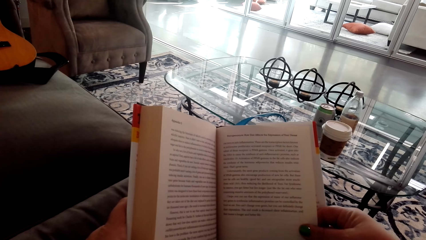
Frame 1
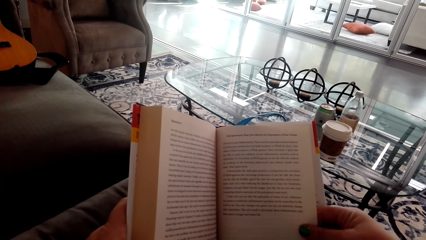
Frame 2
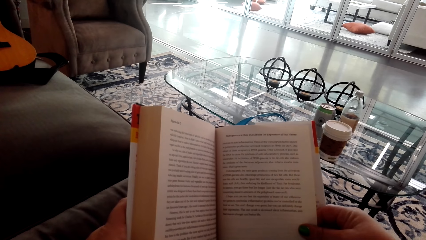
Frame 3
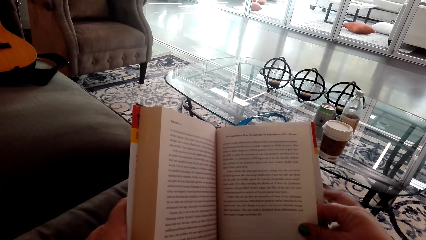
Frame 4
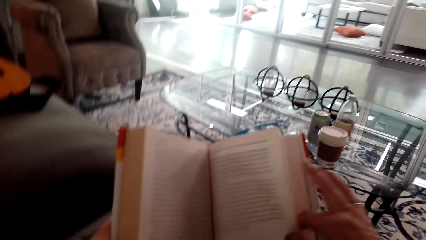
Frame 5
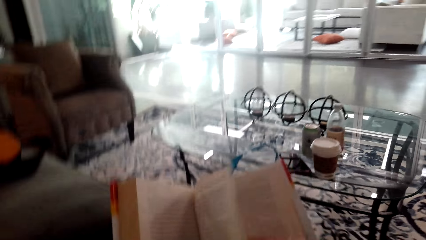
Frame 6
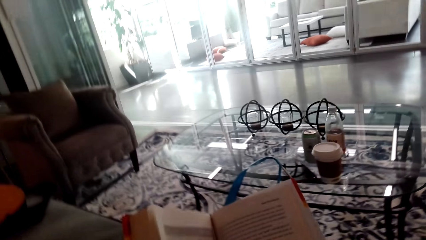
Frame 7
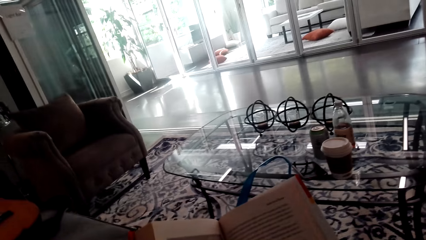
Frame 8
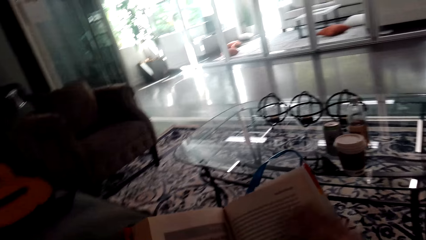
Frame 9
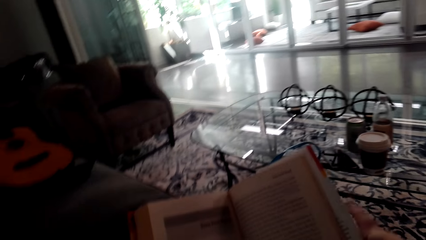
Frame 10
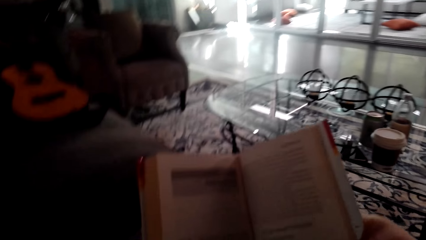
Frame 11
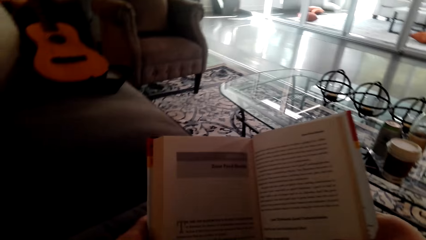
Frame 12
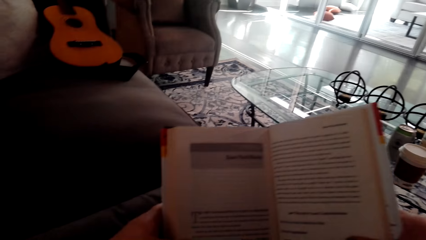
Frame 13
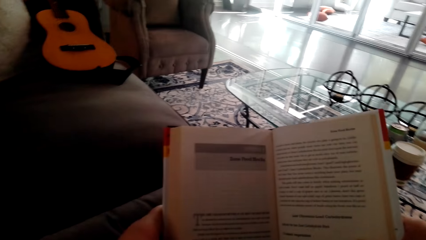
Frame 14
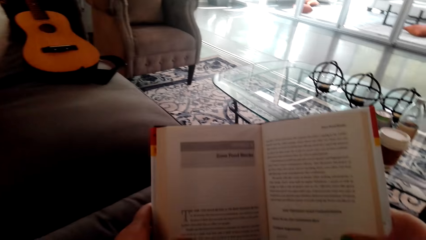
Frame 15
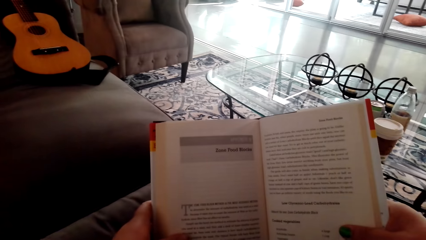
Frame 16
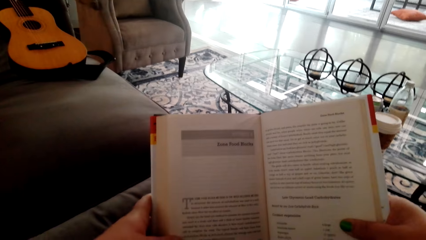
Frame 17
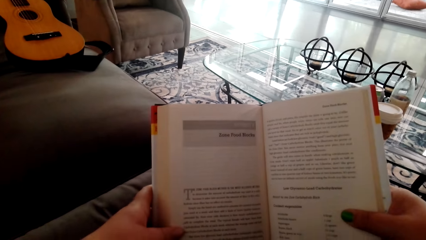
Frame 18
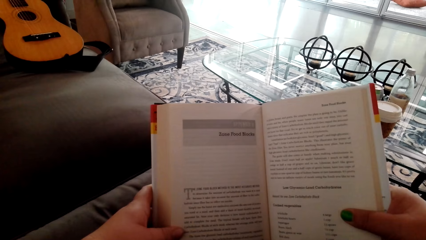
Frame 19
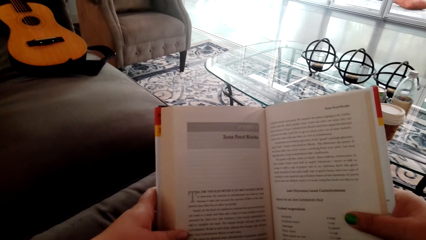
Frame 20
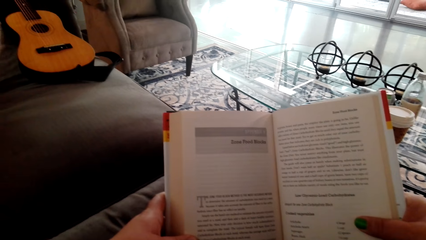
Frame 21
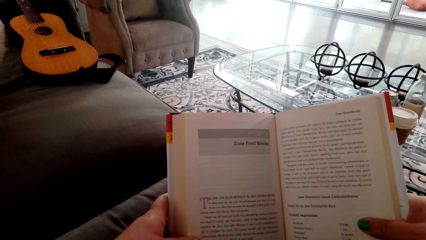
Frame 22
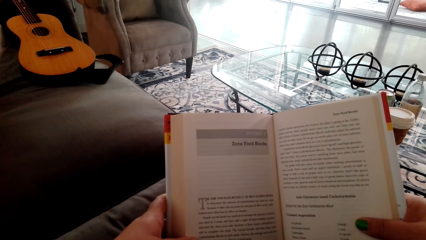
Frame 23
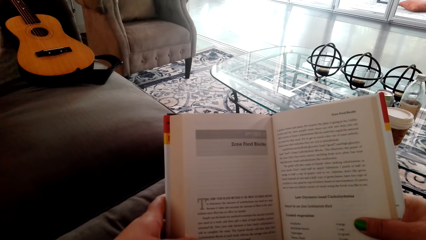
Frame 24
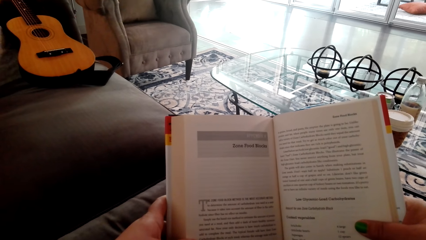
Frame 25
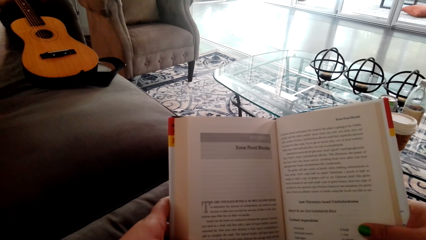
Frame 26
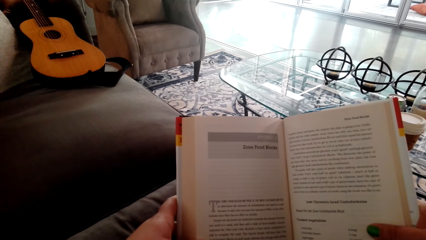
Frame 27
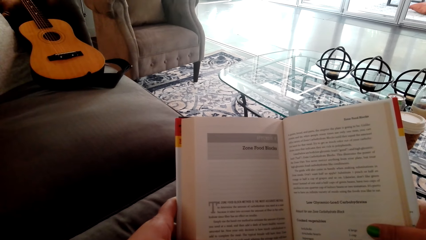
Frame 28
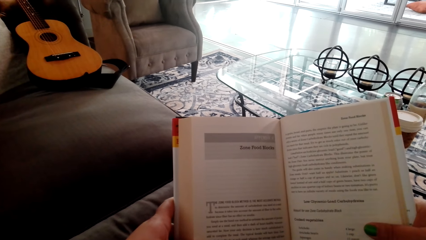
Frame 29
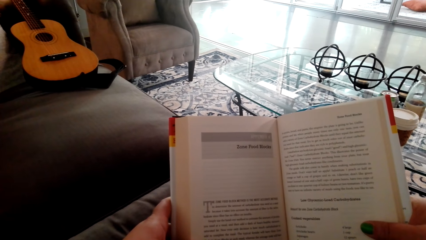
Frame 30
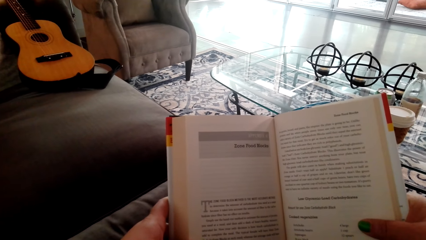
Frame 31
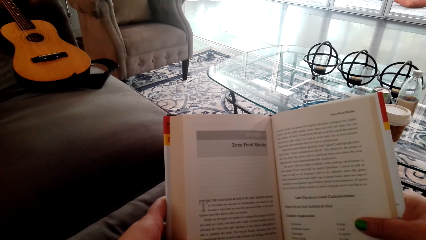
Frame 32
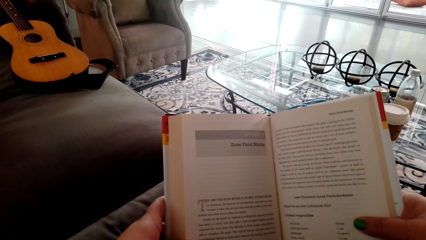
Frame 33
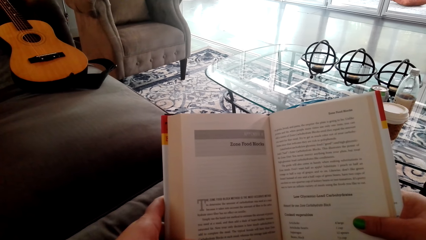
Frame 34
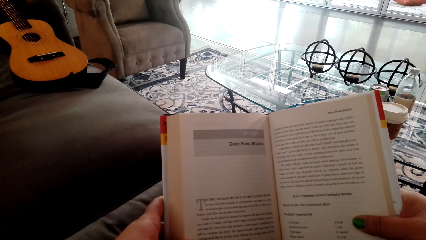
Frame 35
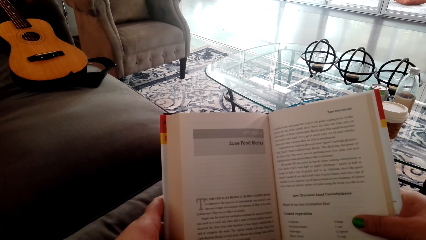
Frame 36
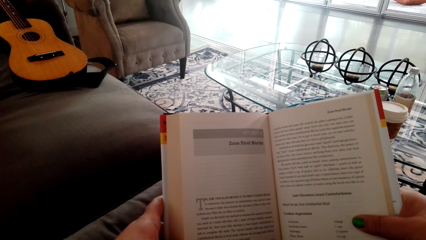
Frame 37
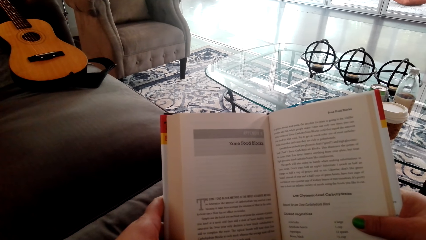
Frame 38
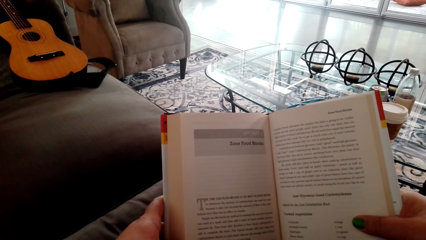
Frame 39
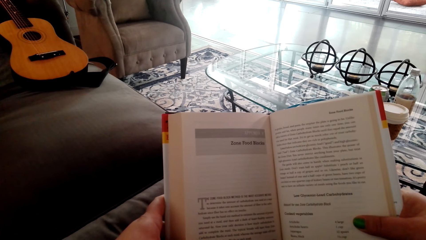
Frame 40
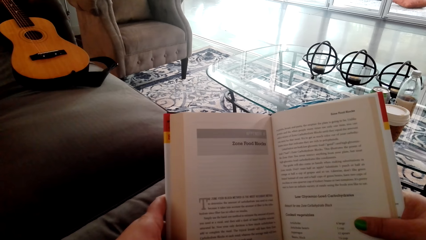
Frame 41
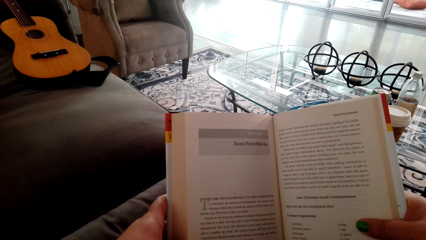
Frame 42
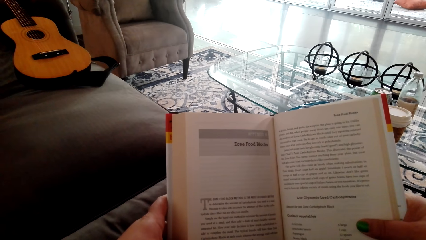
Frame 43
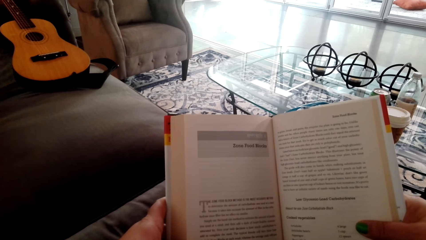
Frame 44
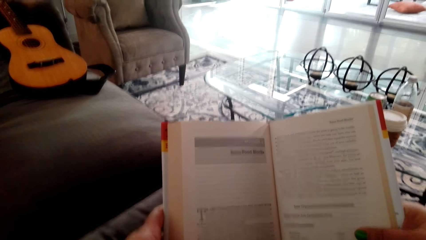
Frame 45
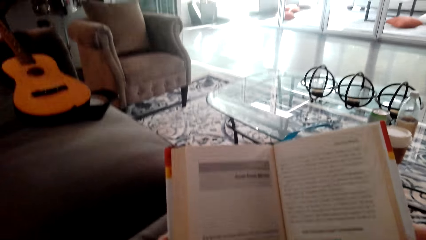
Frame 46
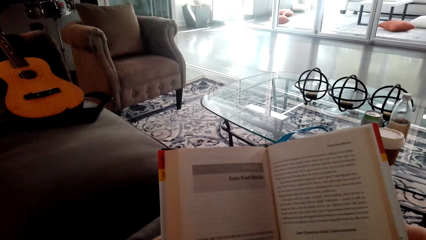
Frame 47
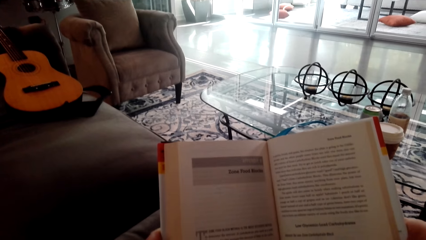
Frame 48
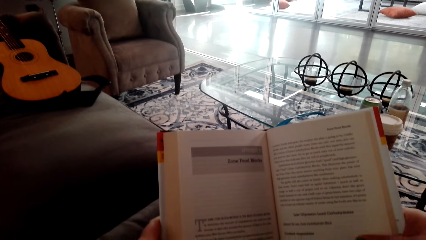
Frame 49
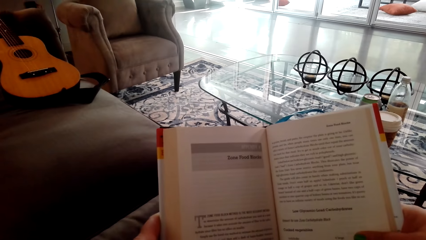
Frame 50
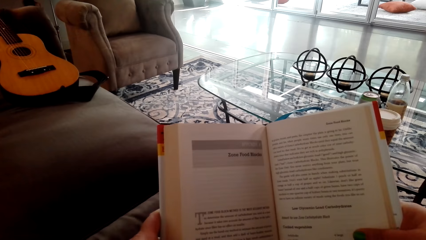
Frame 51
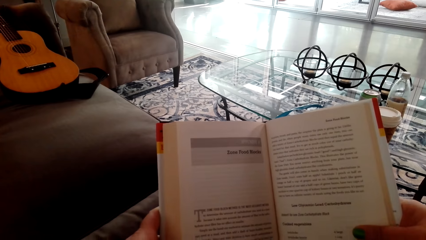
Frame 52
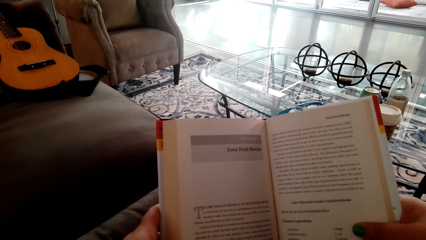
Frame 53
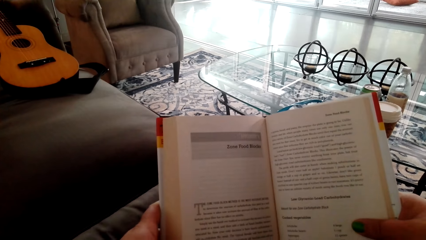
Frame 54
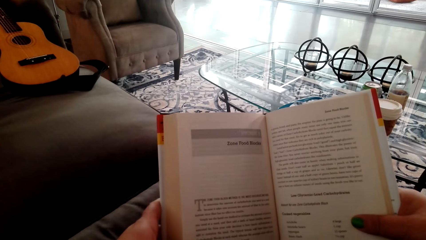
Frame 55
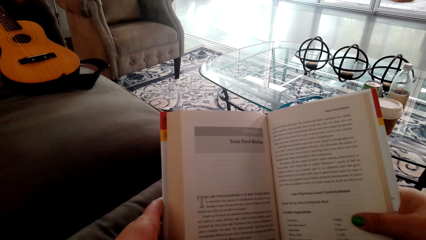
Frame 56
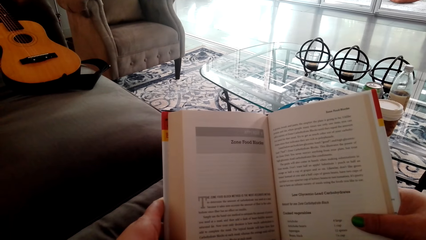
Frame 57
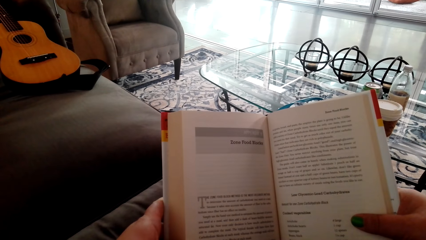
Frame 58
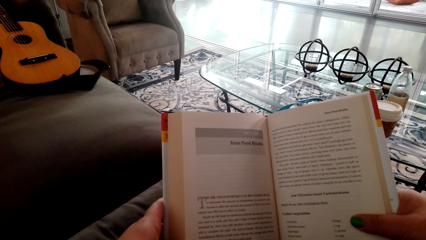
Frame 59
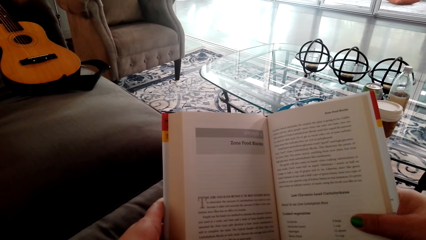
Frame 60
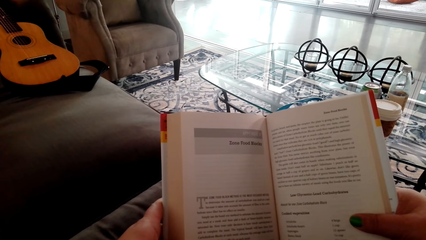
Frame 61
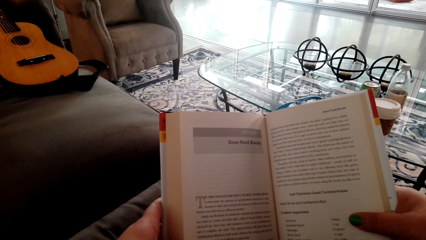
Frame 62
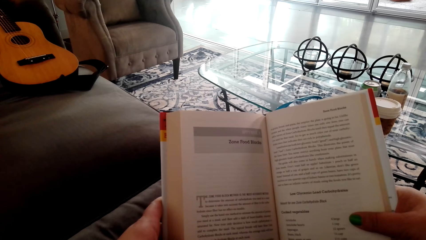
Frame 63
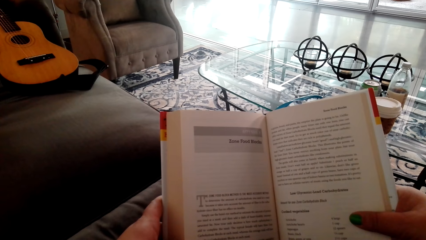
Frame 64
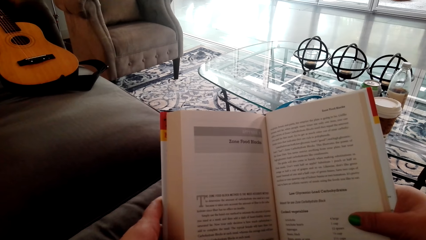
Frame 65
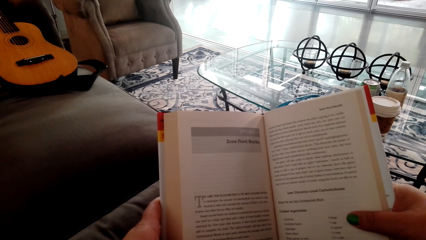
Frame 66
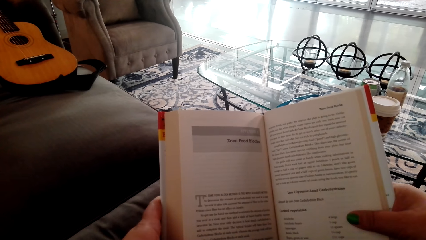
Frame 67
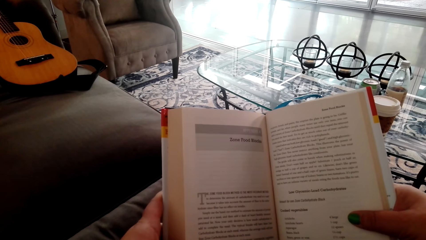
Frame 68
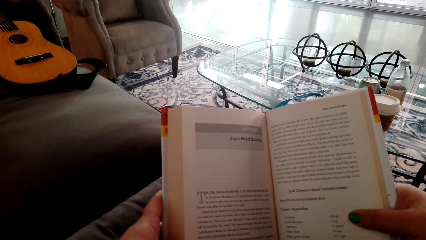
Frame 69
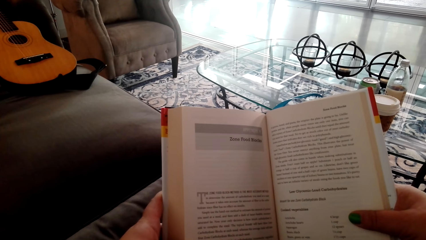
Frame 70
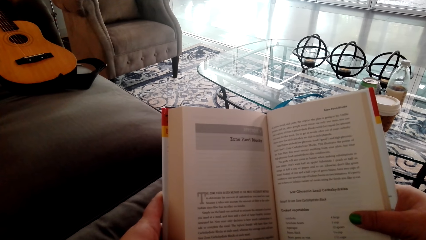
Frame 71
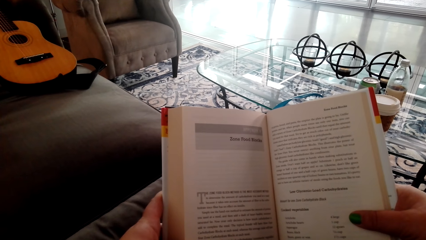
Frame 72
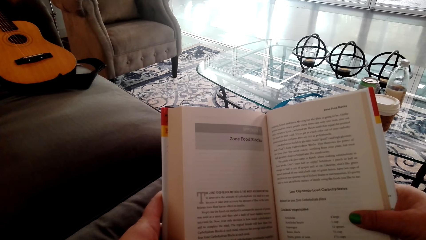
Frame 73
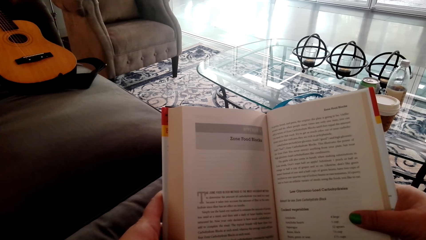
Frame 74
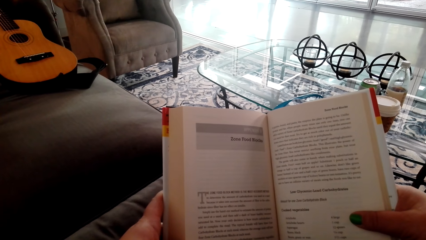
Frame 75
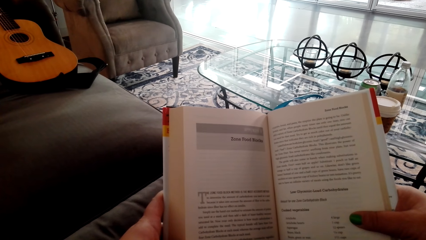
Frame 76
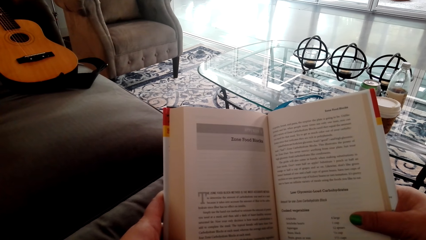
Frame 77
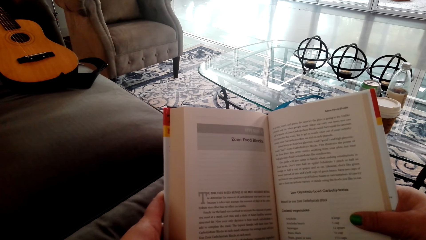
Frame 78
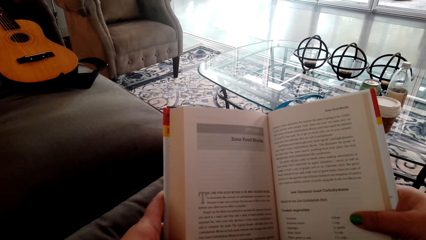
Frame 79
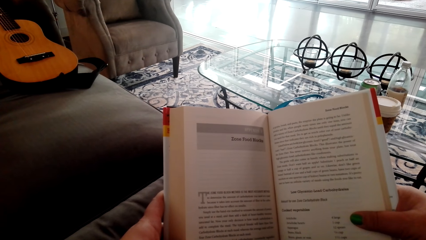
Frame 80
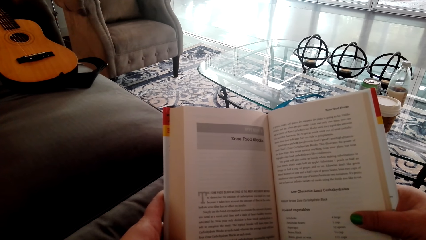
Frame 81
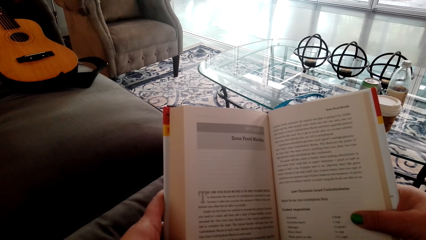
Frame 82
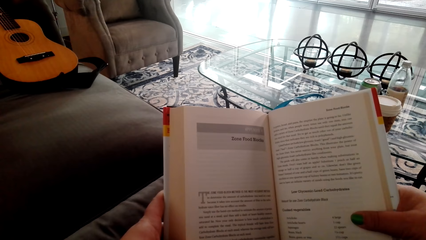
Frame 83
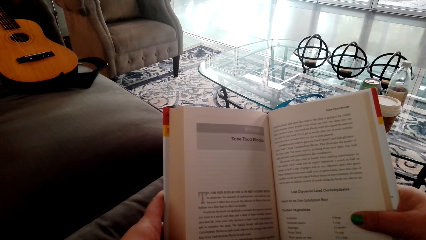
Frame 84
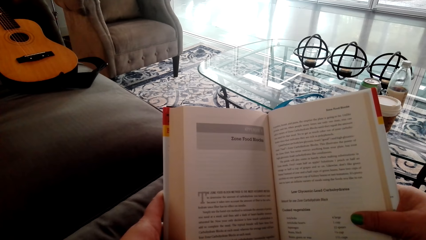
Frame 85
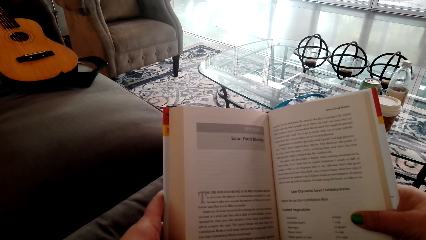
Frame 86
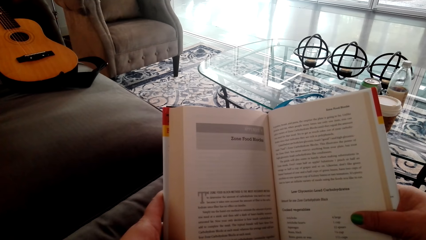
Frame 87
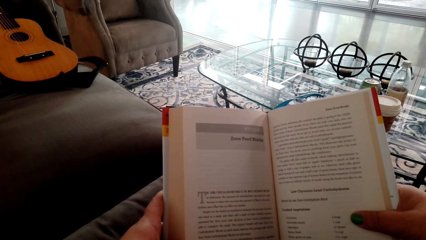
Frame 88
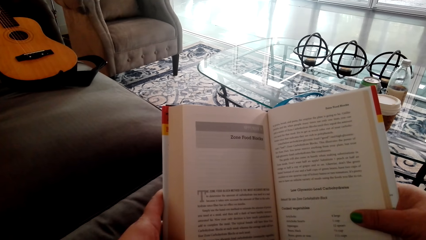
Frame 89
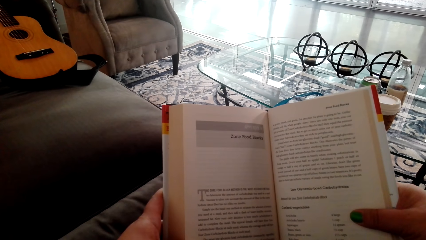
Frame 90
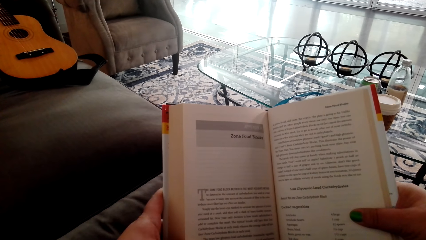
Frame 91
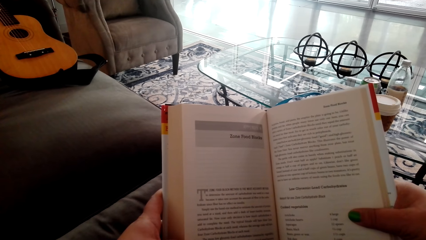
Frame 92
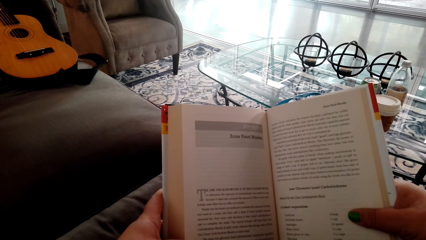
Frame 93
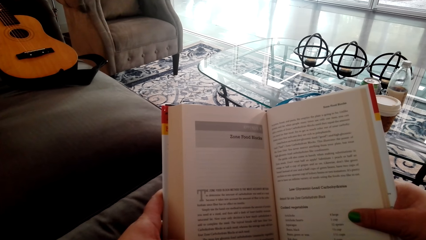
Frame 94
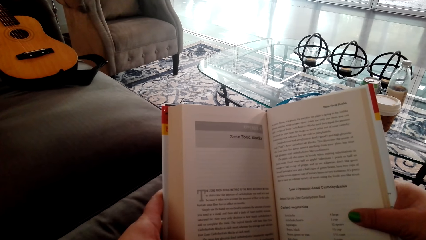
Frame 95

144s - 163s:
The camera wearer turns the page over. They read the book.
